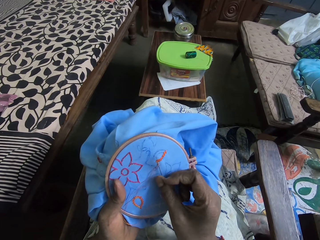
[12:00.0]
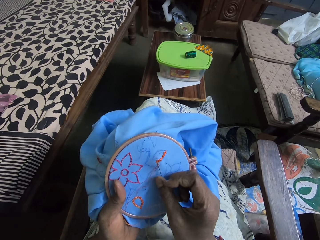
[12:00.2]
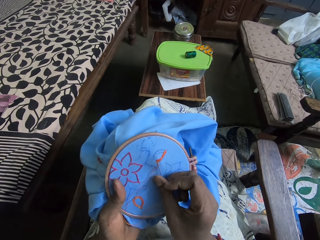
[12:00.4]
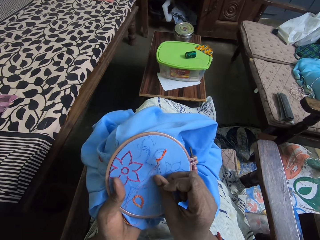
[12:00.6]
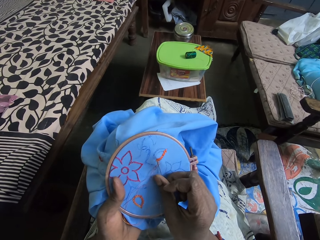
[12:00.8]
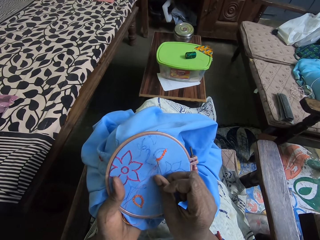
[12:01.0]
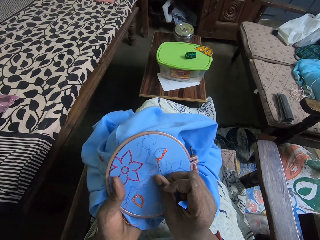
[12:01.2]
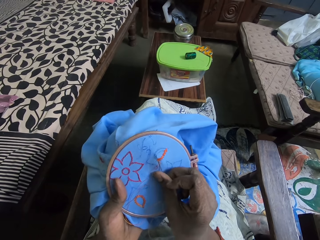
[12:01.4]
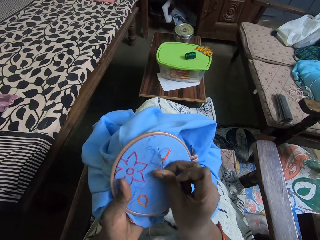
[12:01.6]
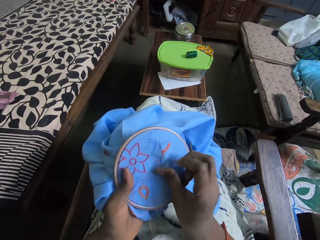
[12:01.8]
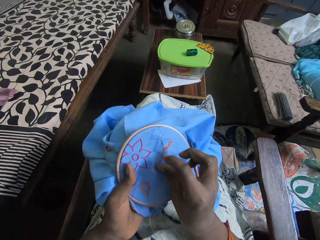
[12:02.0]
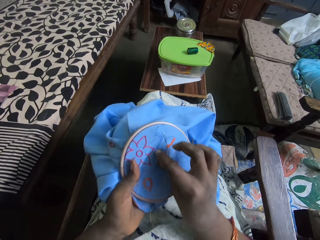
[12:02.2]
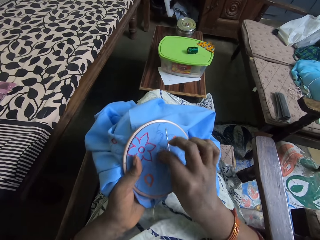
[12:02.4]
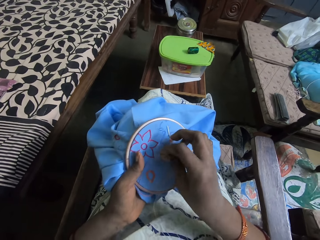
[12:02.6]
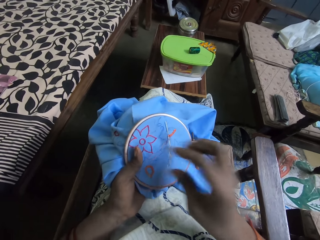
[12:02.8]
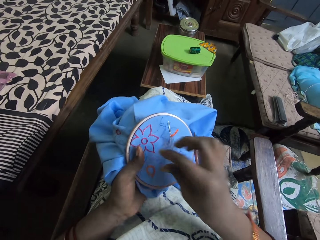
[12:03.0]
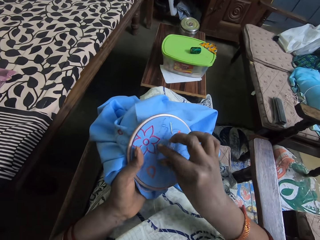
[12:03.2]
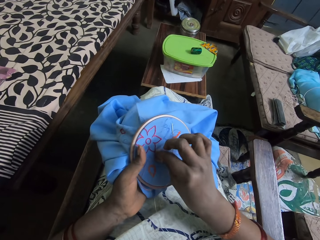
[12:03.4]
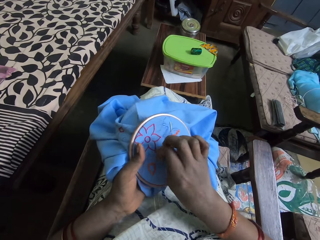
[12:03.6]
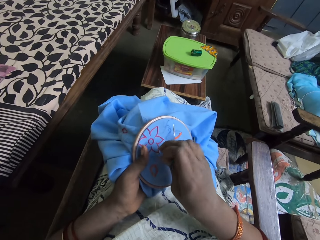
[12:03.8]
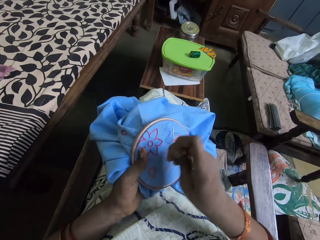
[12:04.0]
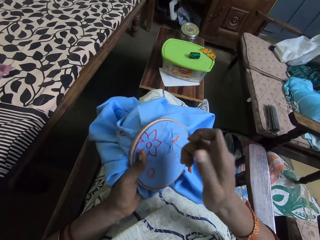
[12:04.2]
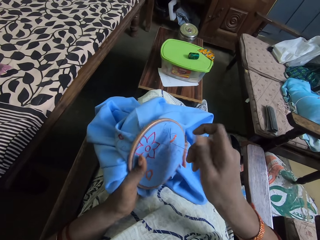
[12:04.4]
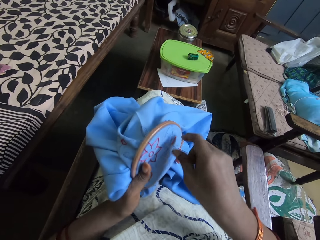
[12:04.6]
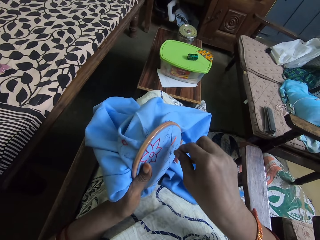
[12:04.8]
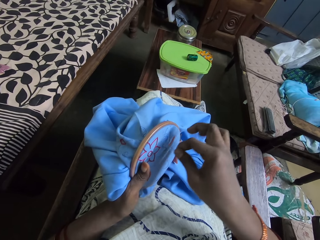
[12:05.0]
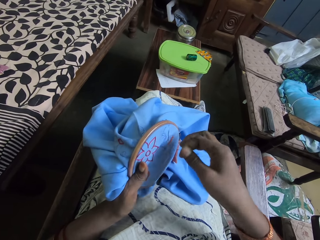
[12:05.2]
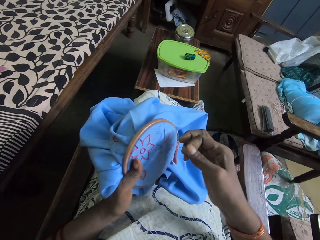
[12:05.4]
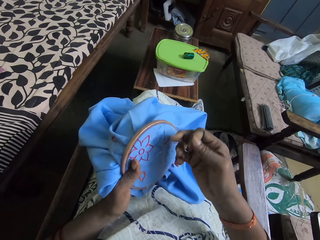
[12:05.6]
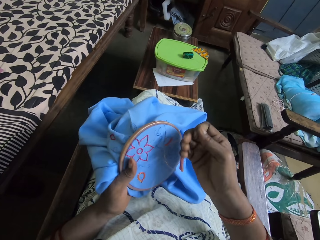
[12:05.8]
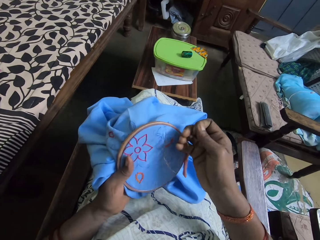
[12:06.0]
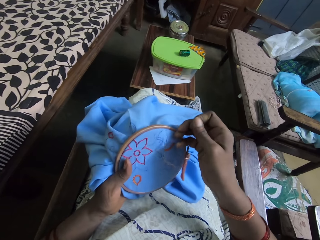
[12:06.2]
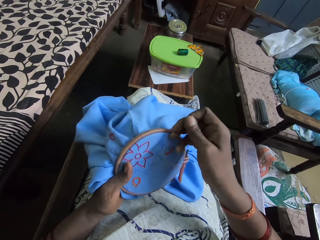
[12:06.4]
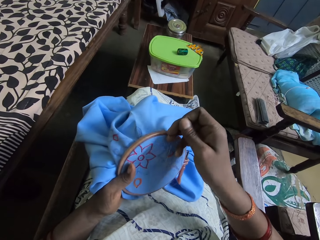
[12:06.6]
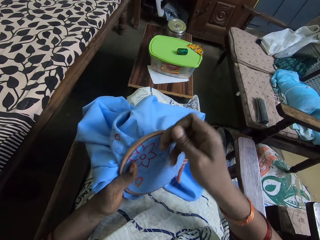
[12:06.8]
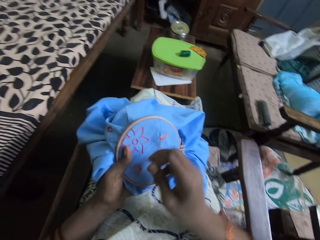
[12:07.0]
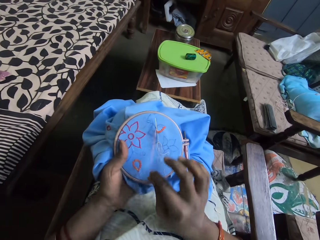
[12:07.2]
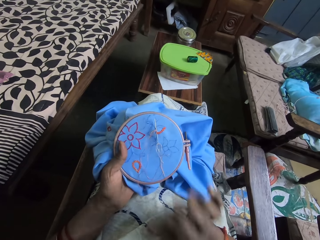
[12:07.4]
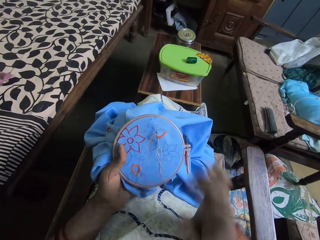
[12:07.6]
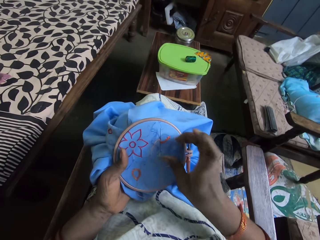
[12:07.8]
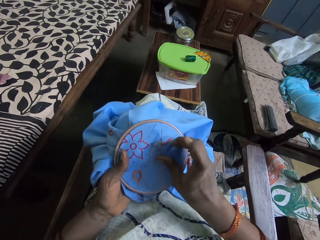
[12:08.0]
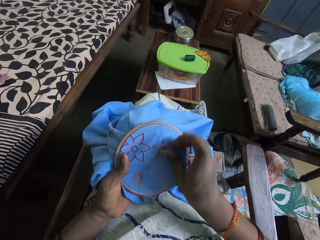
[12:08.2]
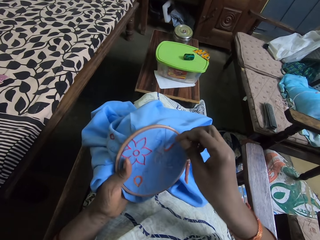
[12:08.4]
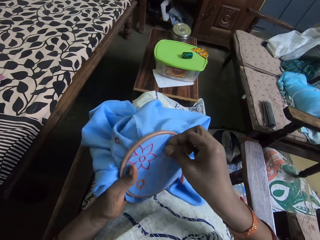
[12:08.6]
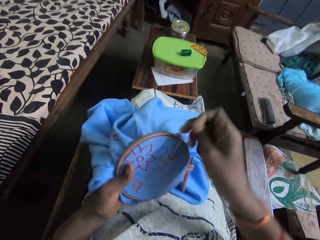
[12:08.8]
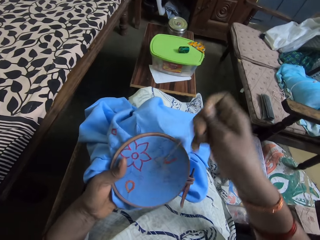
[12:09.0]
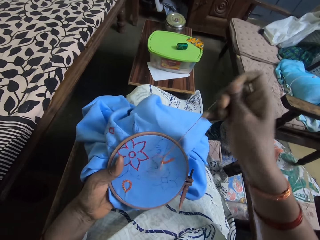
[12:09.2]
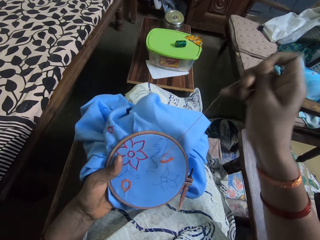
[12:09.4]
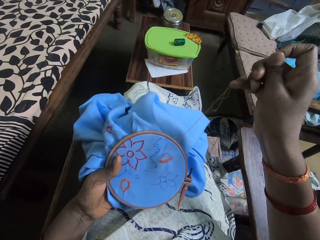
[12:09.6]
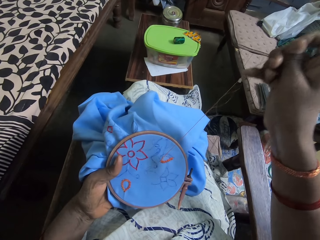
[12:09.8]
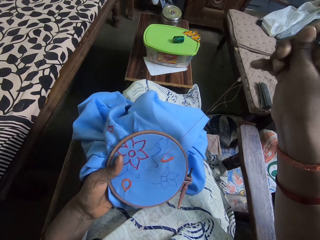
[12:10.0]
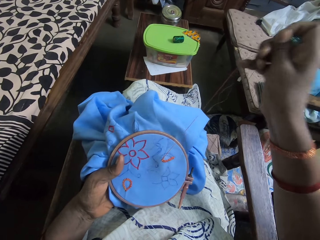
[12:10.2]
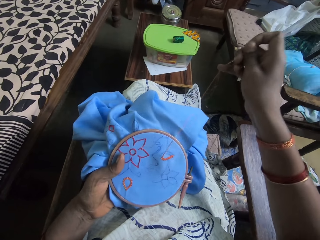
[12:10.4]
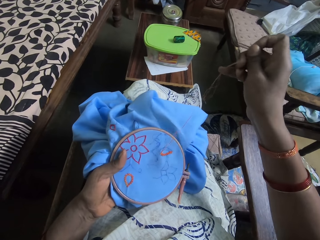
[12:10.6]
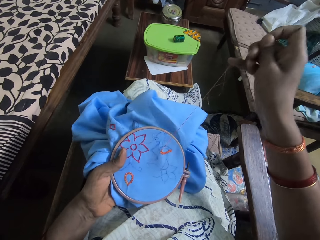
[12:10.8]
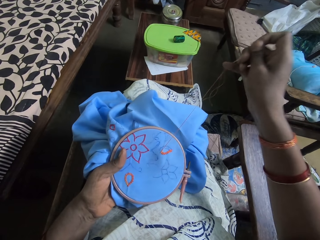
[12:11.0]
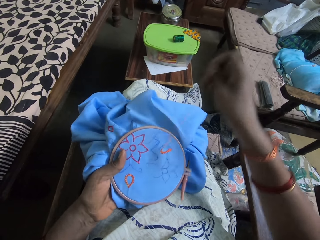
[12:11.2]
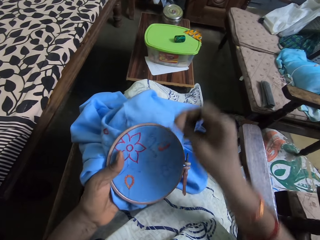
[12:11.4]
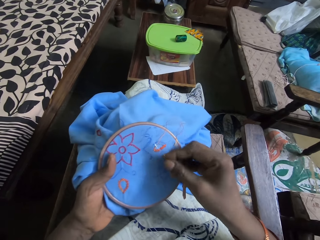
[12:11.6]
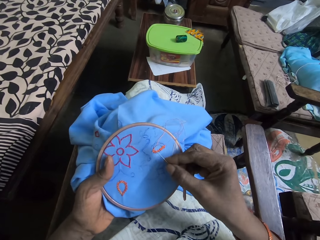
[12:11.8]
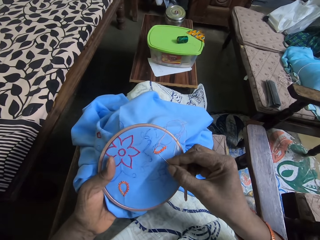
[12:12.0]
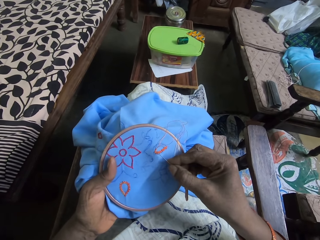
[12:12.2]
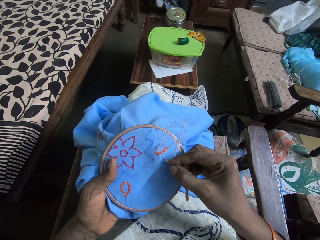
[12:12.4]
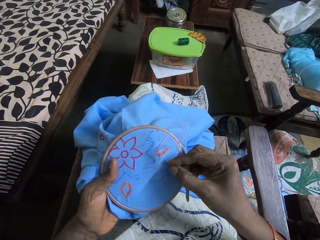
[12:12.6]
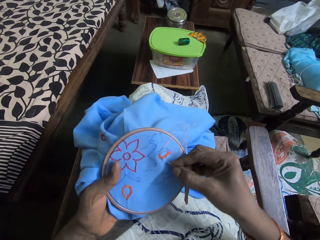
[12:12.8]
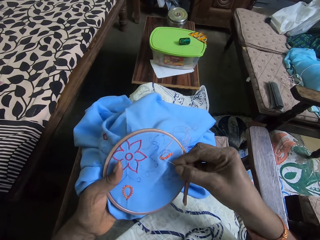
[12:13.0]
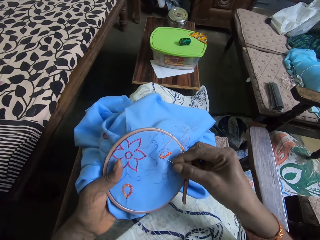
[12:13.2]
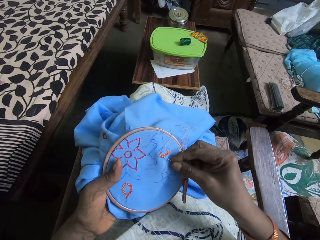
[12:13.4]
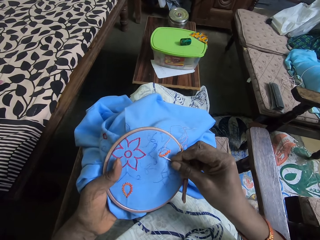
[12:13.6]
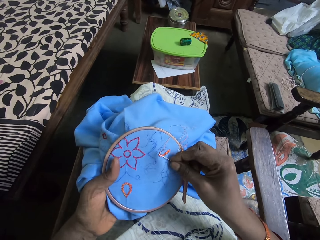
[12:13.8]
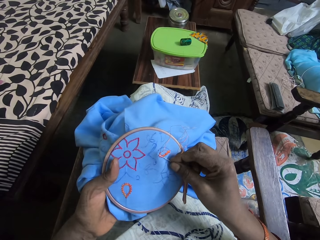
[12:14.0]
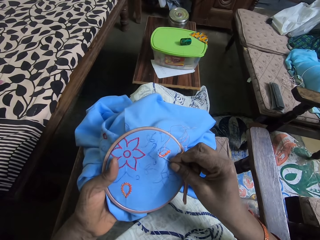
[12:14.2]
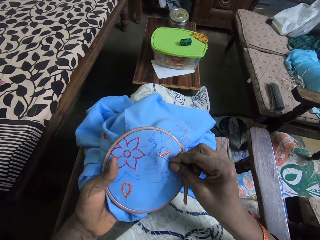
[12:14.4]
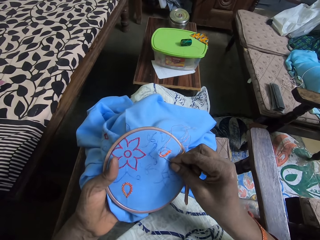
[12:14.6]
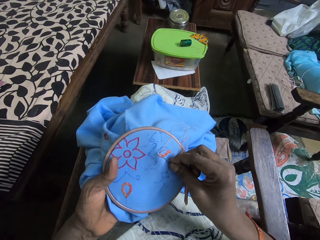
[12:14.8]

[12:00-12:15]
The camera wearer holds the thread. They coil the threads to the sewing needle. They push the needle to the clothing. They pull the needle up. They lower the sewing needle to the clothing. They put the needle to the clothing.

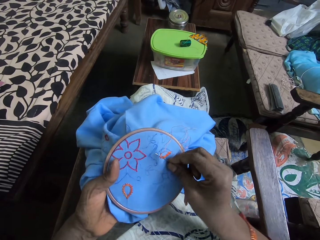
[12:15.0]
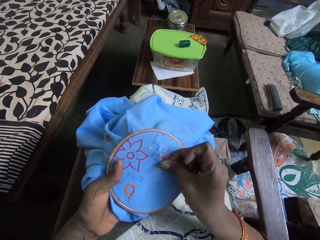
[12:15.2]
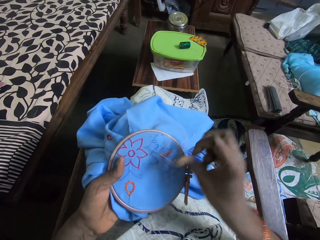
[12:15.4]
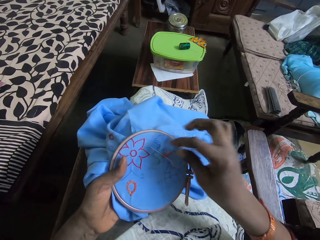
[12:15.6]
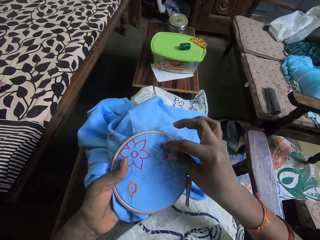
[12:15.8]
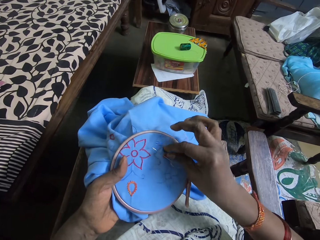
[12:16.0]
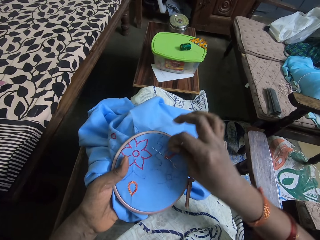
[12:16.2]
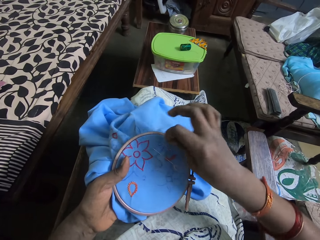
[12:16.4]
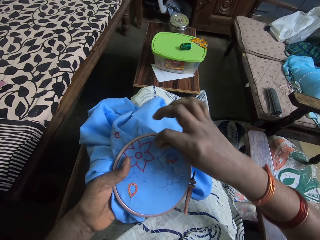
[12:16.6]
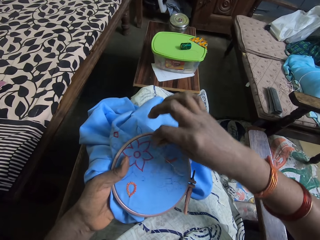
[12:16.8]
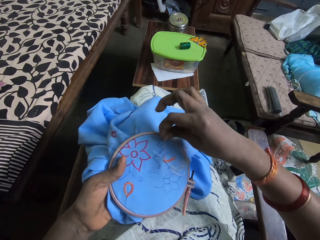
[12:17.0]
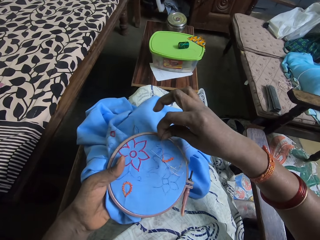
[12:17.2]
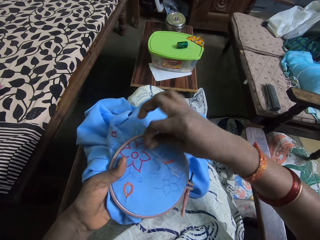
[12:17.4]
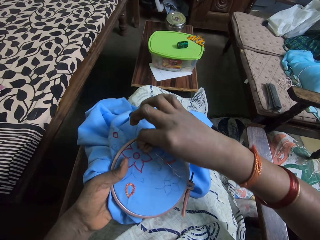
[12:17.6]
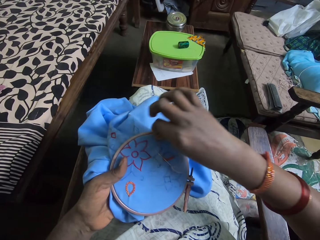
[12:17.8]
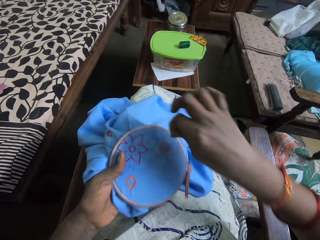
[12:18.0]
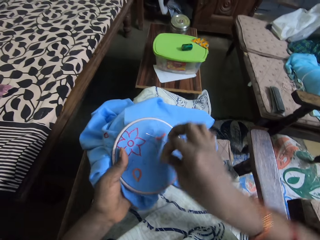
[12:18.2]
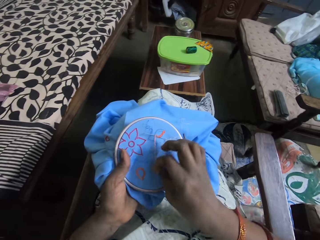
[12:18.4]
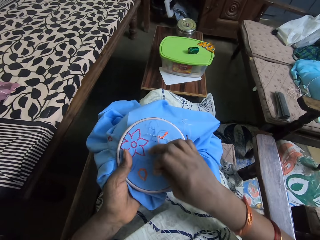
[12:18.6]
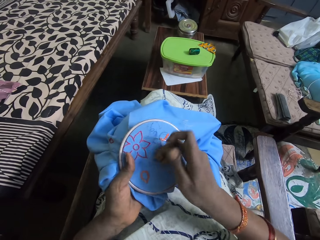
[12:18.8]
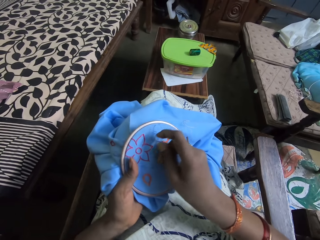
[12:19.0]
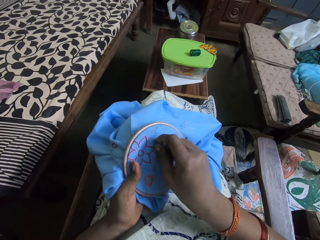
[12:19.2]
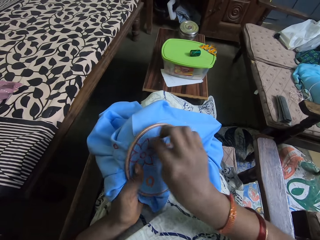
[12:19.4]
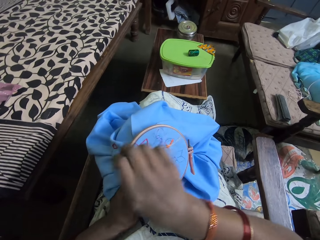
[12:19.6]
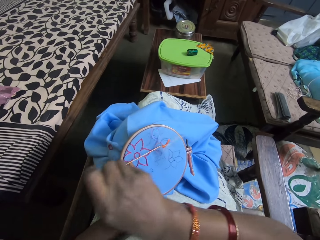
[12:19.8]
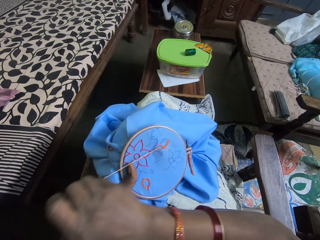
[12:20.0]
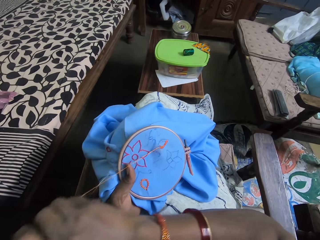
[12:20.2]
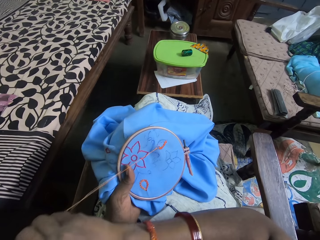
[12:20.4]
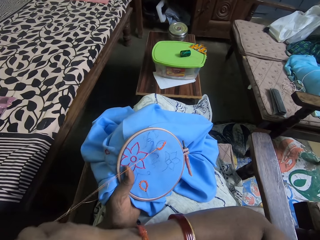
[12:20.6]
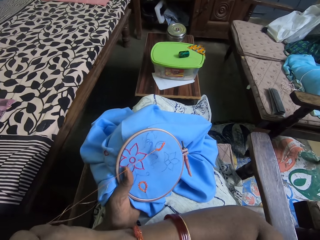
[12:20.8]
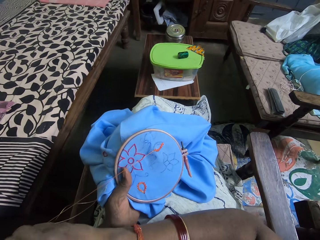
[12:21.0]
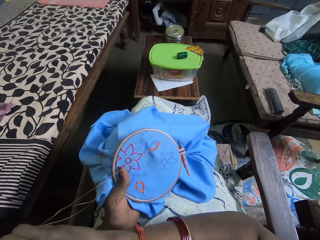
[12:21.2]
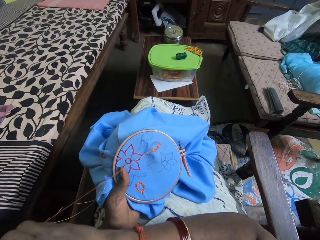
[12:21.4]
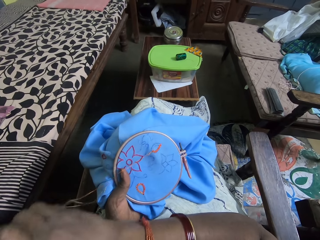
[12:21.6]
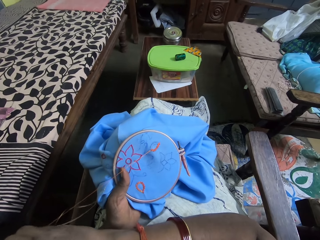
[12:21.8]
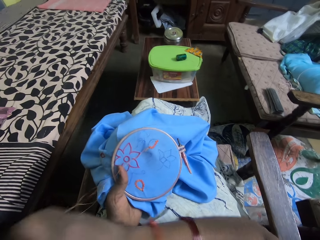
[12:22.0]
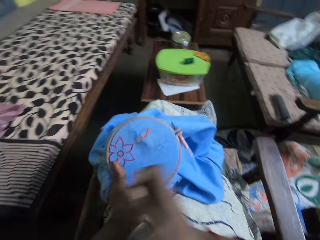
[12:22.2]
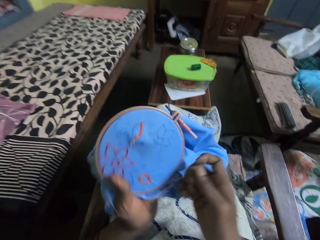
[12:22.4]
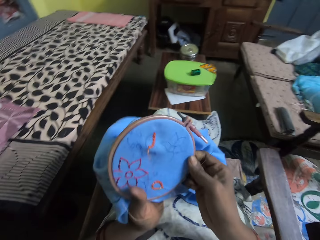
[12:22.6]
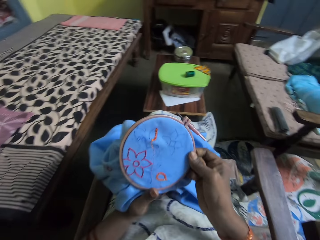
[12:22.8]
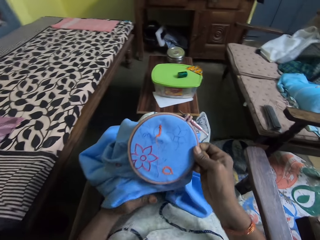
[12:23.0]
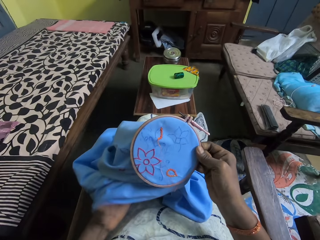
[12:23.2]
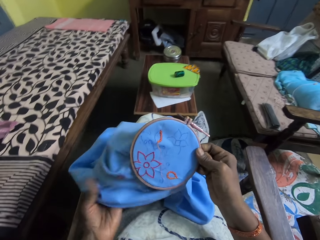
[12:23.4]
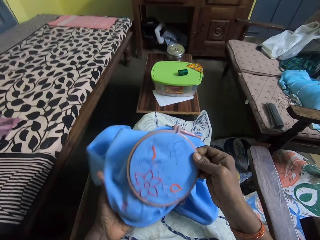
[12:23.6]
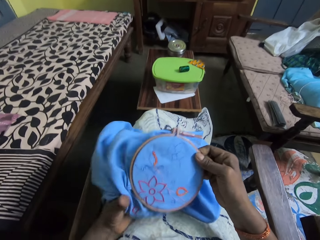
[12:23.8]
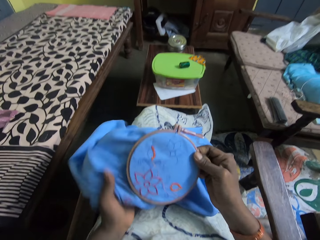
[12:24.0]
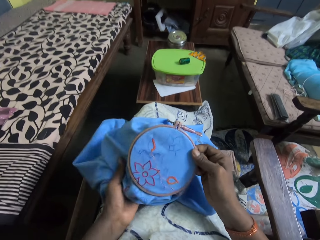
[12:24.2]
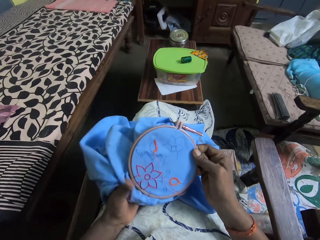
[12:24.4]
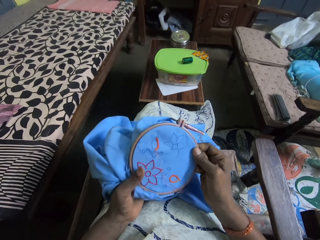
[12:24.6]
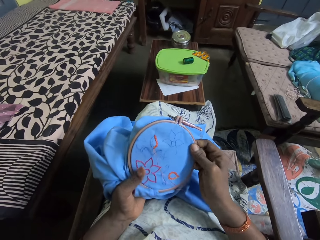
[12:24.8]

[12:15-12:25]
The camera wearer coils the thread to the needle. She pulls the sewing needle up. She passes the embroidery loop from her left hand to her right hand. She lifts the clothing up. She folds the piece of fabric in the embroidery loop with her left hand. She lowers the clothing. She passes the embroidery loop from her right hand to her left hand.
